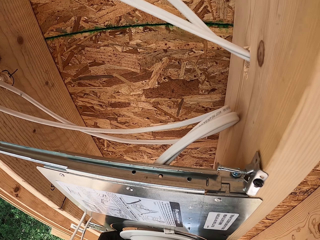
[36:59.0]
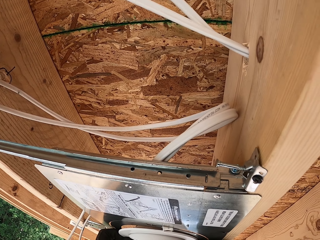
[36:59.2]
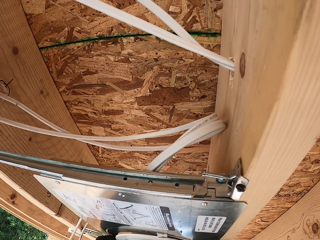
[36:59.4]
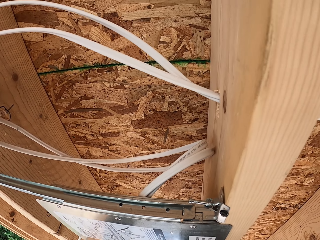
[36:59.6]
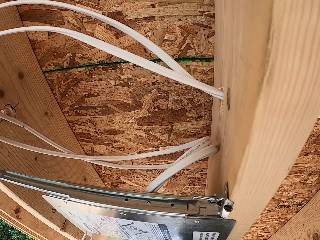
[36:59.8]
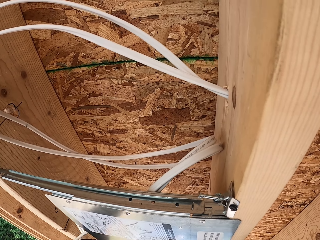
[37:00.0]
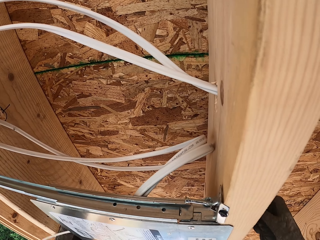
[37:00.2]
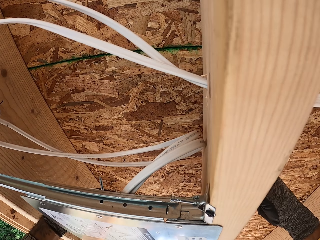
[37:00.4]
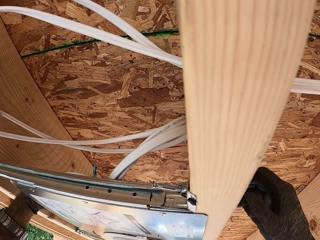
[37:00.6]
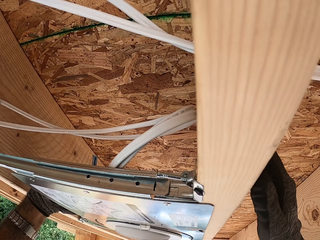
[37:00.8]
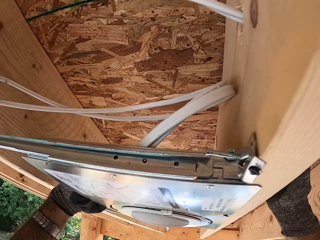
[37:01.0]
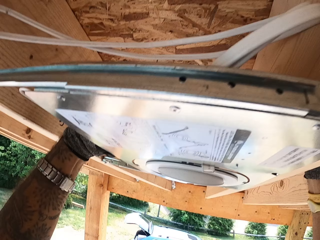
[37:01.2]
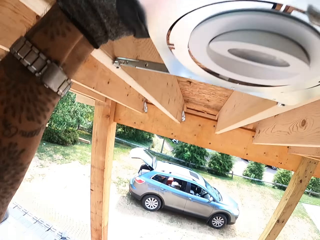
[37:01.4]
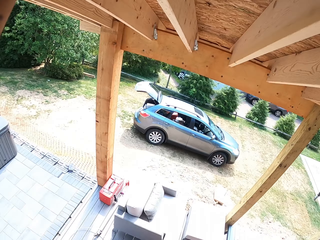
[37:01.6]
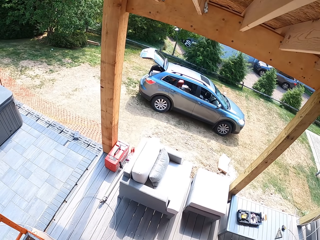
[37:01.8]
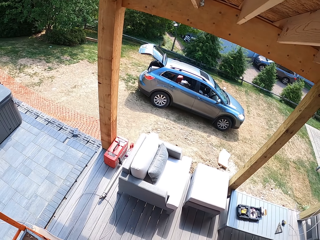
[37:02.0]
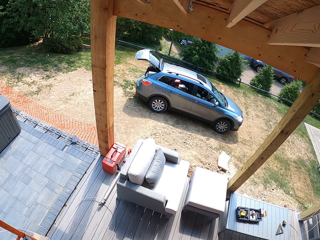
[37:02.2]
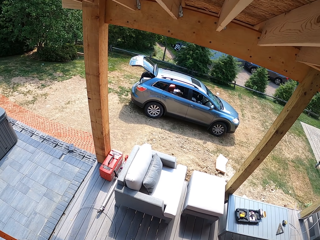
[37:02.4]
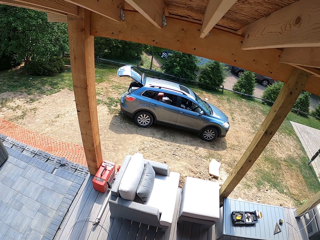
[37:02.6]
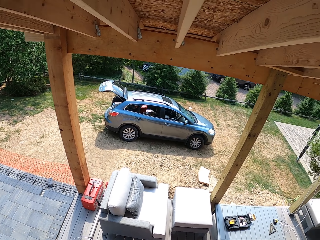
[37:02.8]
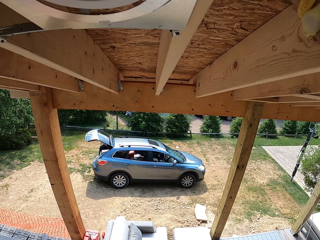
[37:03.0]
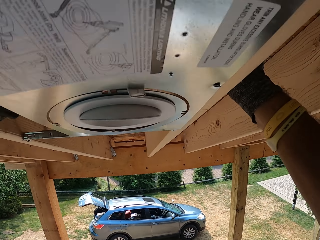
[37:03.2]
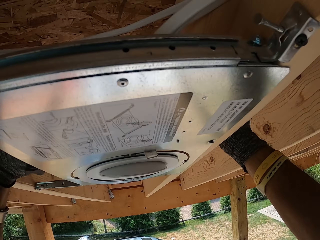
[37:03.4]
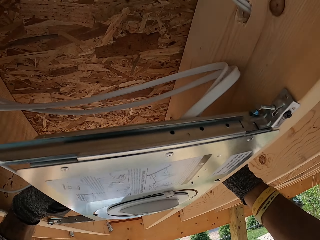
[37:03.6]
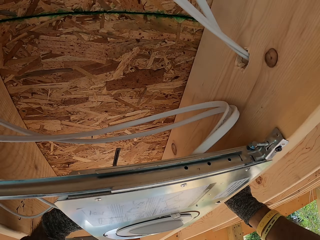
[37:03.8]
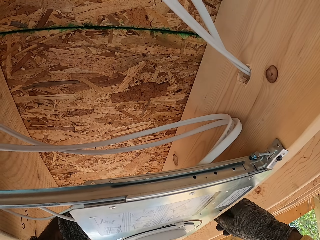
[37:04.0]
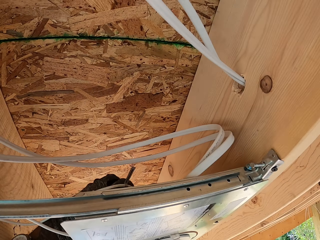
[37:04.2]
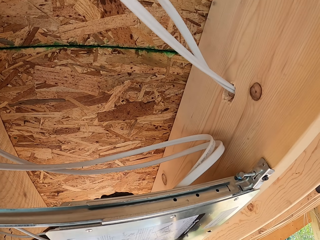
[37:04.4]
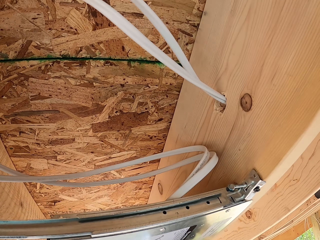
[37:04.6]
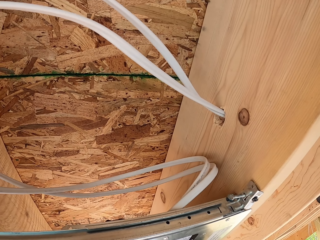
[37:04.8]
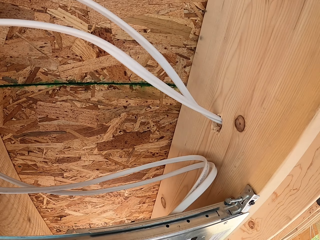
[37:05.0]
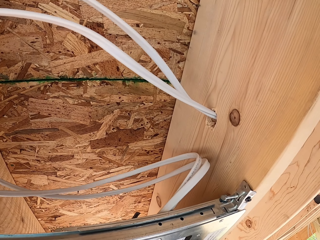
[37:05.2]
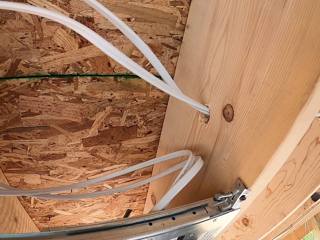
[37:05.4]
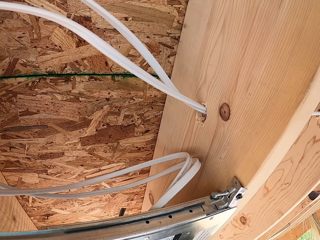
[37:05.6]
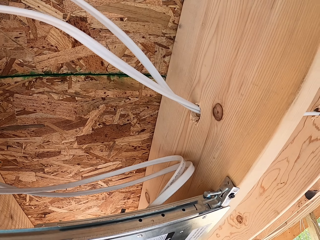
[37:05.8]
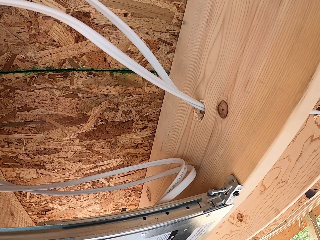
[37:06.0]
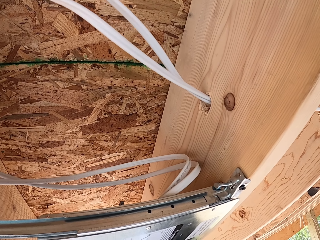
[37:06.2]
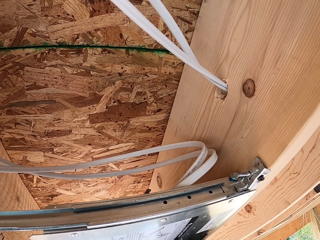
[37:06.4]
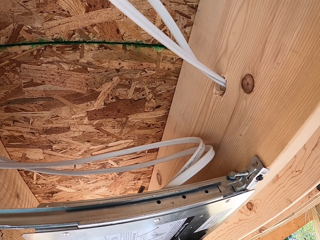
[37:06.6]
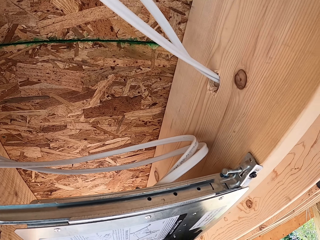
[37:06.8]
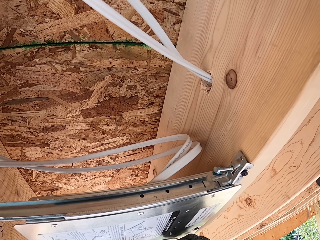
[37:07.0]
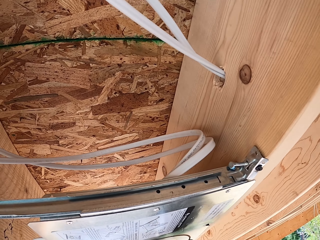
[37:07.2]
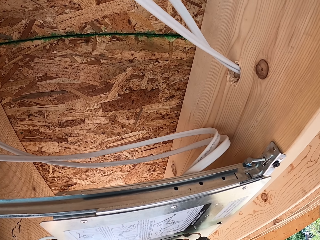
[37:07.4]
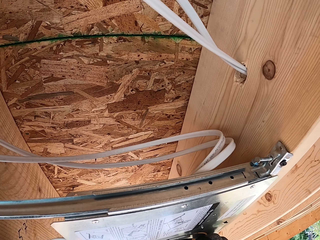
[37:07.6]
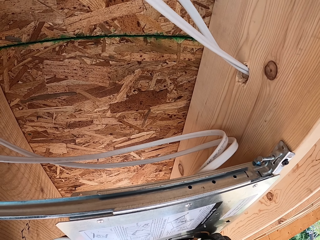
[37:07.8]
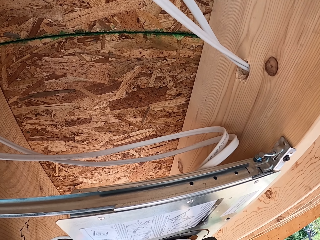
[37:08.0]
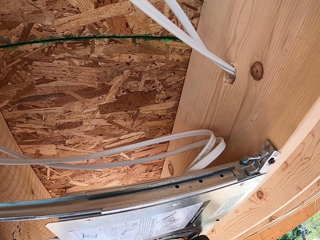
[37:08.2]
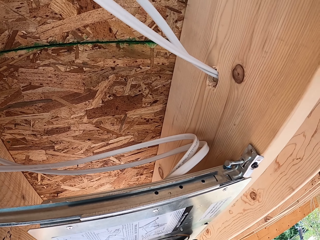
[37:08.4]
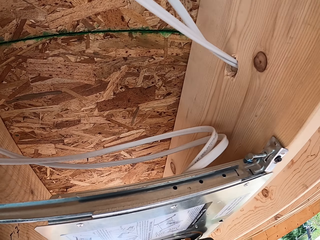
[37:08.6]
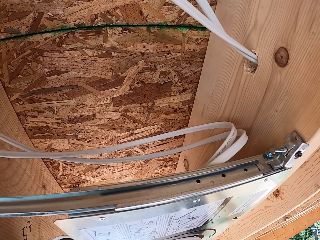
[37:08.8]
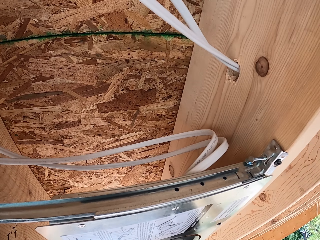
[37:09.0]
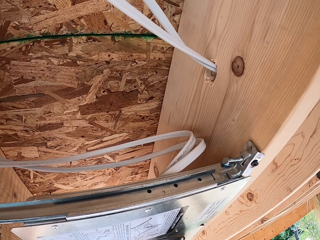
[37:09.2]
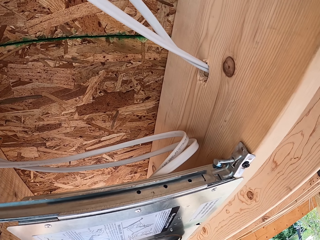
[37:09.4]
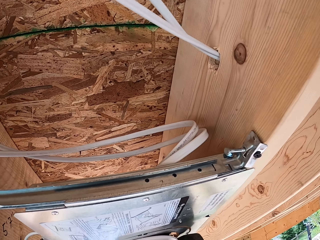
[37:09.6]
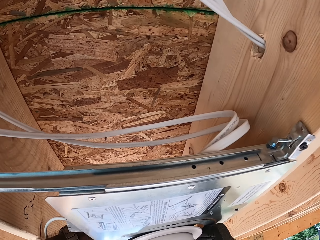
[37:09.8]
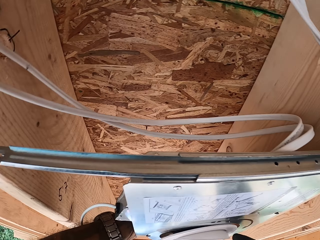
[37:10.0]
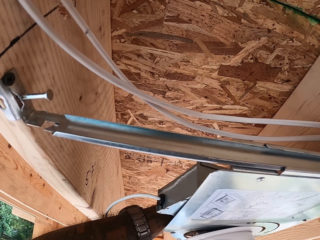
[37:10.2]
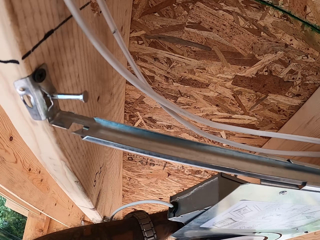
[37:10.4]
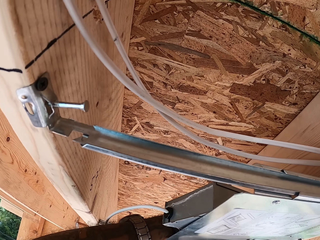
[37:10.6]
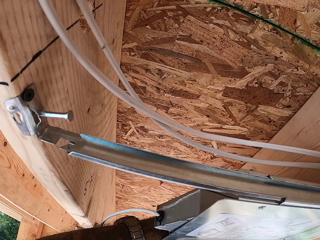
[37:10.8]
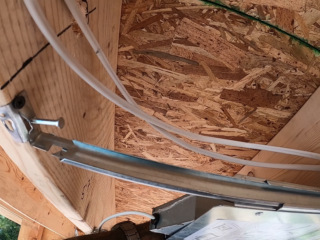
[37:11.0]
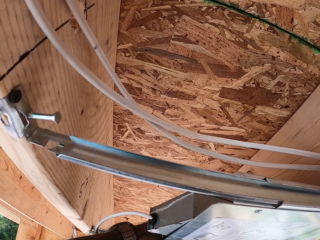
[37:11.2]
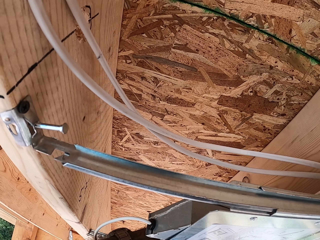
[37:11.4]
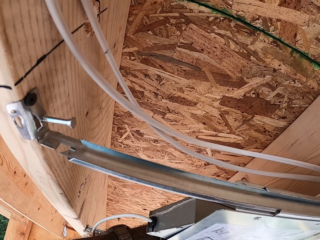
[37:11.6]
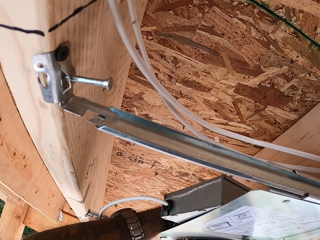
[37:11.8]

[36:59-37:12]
The camera wearer adjusts the wires and looks down. They adjust the wires and the LED light. They fix the circular bulb.

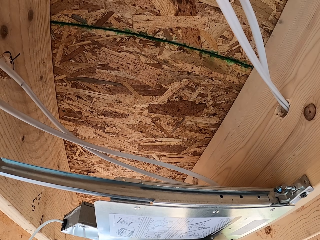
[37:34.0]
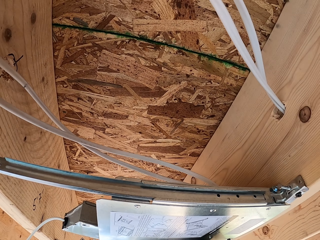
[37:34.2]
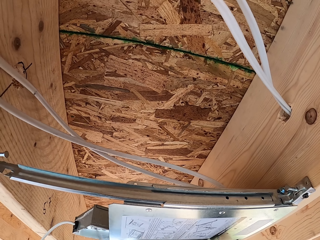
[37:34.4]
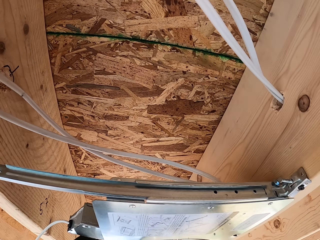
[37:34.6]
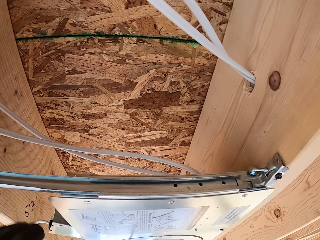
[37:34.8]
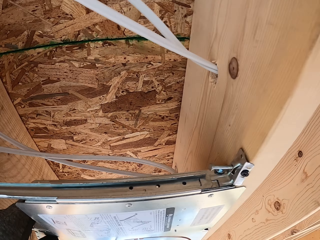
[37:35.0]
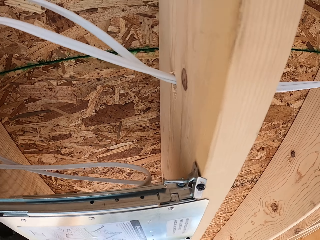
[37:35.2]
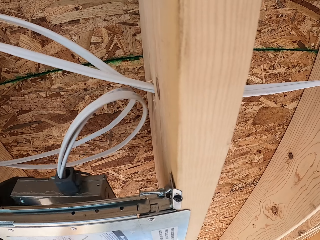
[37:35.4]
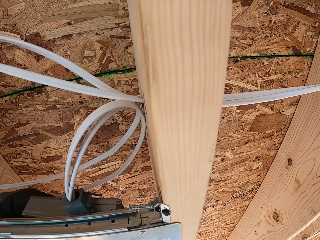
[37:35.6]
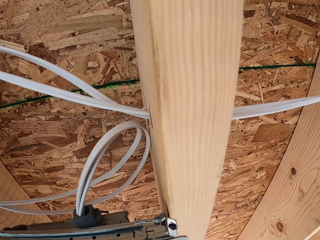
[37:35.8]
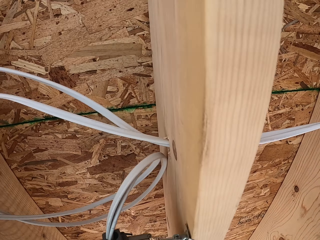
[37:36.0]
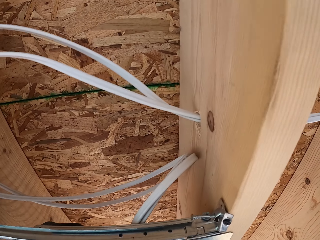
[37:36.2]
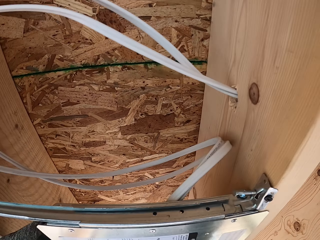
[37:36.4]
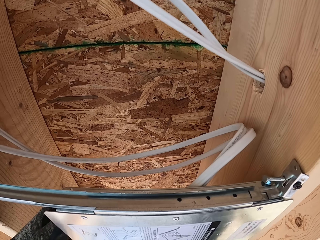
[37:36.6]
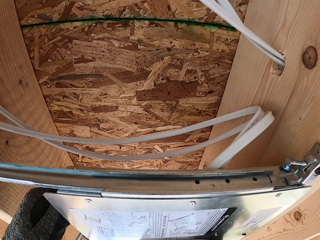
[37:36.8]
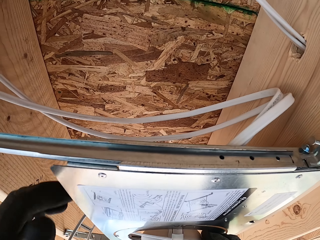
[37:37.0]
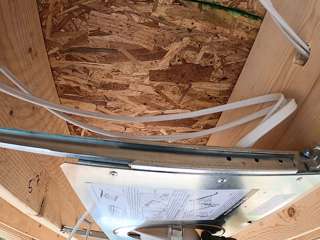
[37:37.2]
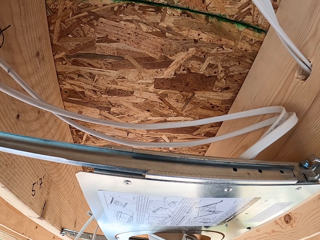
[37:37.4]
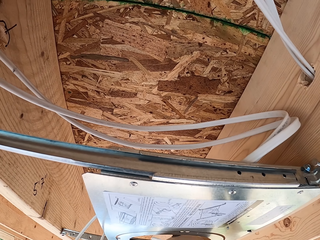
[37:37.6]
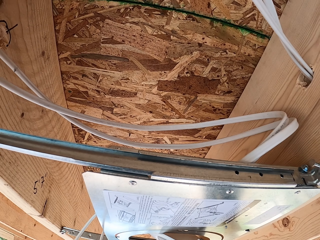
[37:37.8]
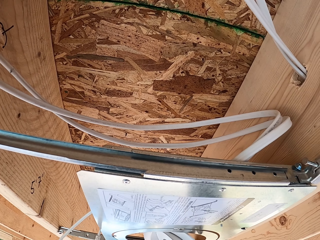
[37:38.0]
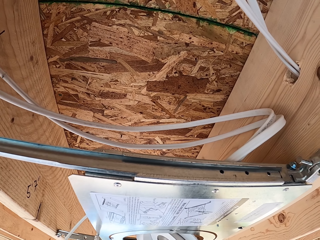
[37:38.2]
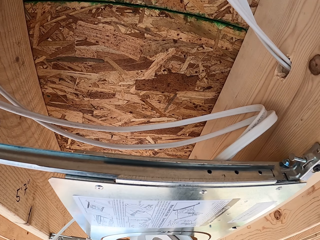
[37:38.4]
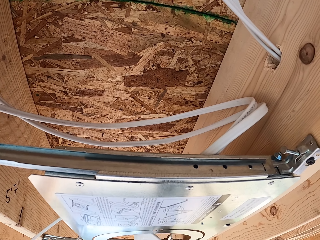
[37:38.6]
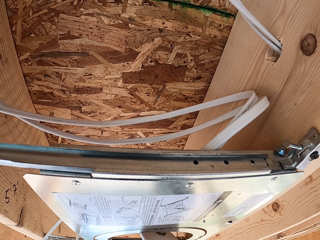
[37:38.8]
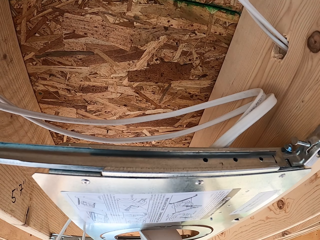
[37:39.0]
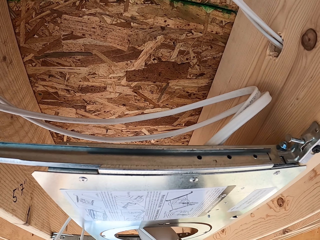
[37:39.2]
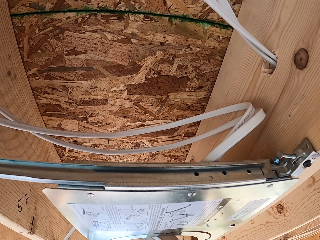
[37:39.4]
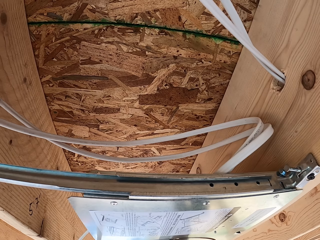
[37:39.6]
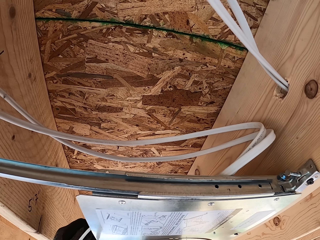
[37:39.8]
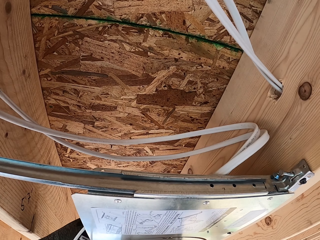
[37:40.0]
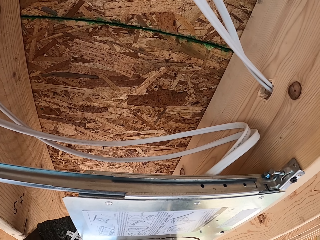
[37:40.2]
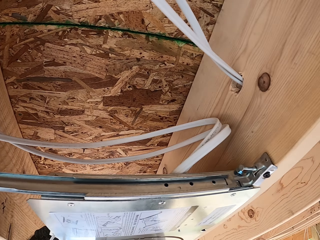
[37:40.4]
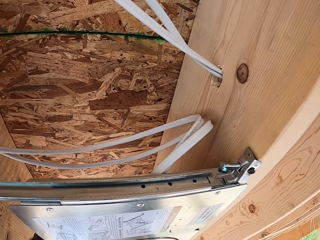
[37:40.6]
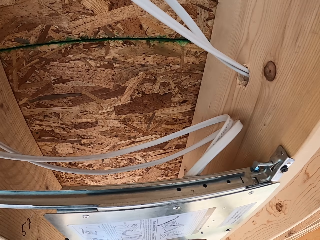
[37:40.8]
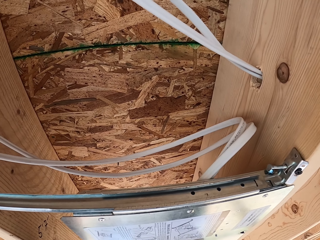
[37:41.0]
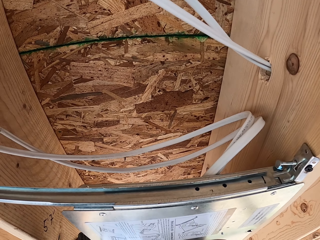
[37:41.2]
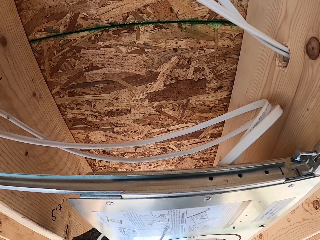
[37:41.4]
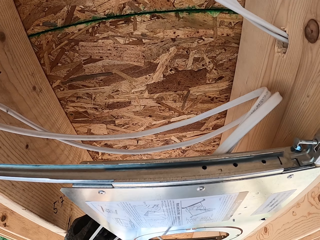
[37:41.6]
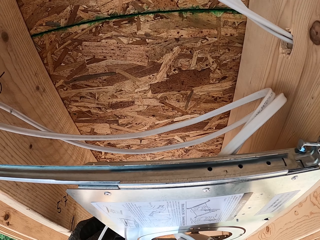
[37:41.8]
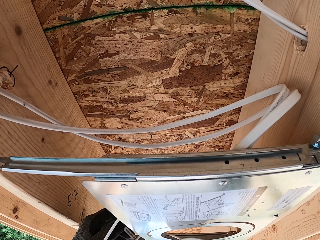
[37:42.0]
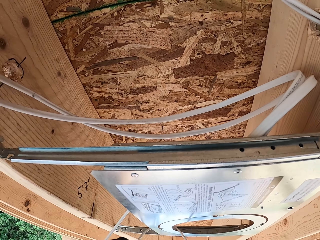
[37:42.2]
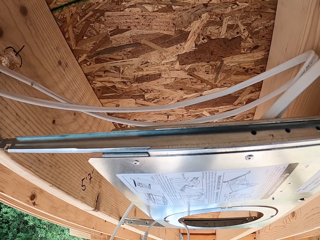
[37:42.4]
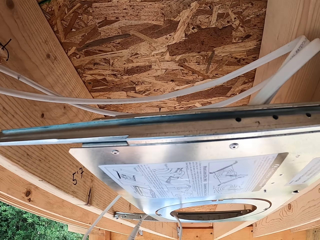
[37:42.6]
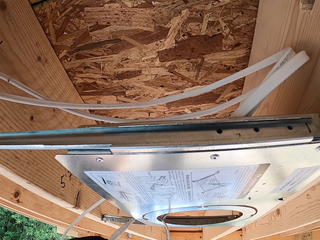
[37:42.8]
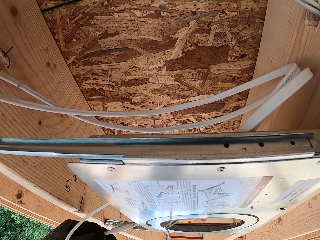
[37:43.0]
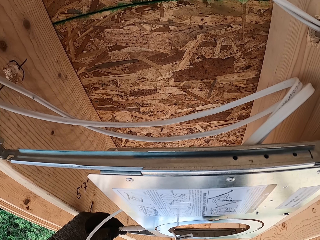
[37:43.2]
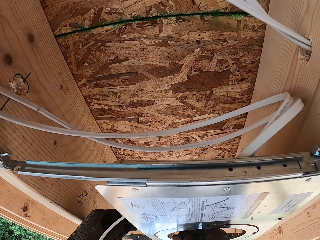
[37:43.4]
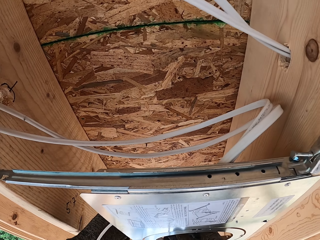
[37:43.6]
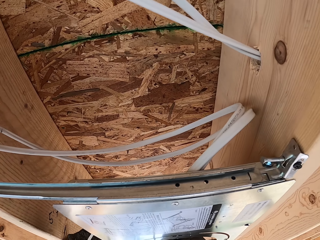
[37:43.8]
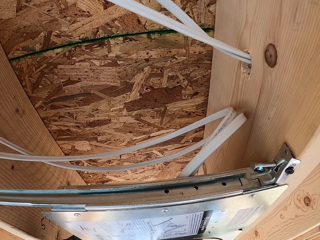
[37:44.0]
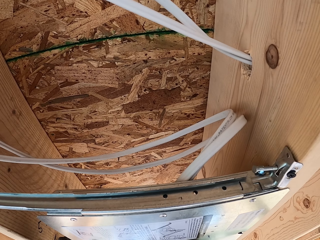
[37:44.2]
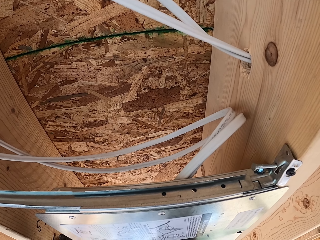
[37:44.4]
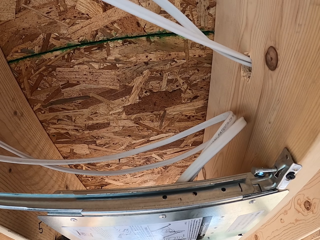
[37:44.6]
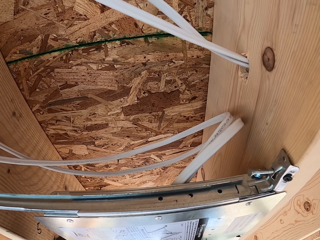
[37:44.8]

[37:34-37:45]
The camera wearer moves the junction meter box.
